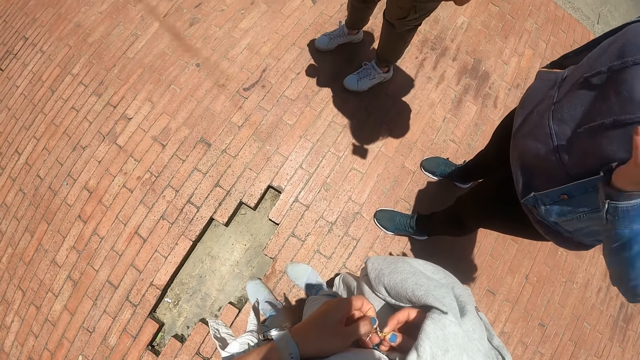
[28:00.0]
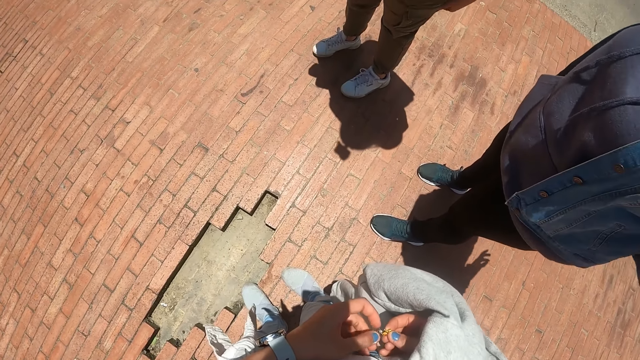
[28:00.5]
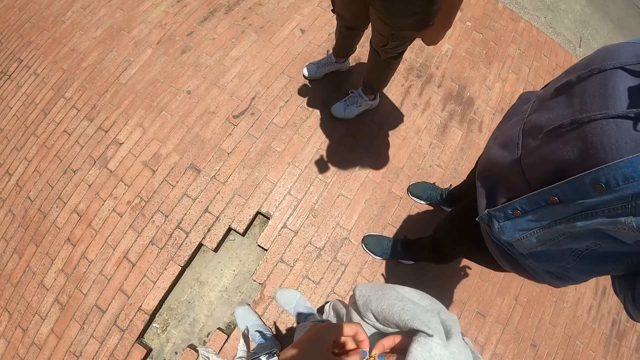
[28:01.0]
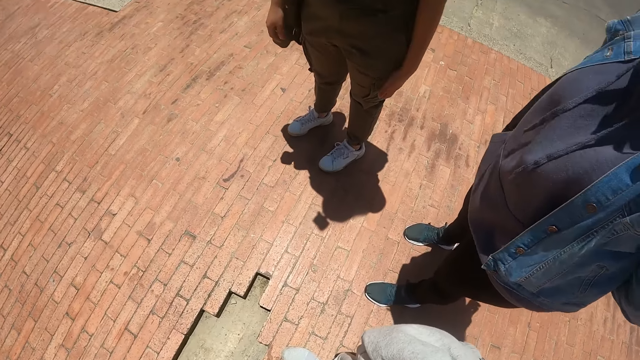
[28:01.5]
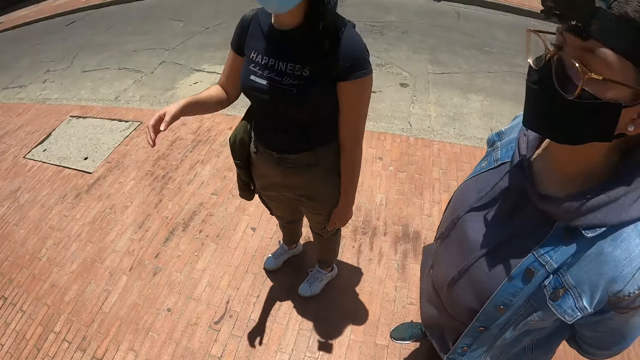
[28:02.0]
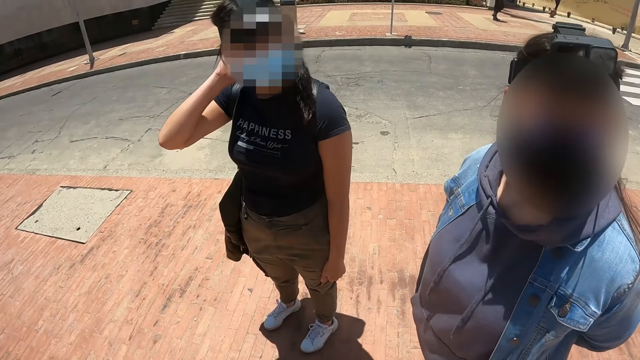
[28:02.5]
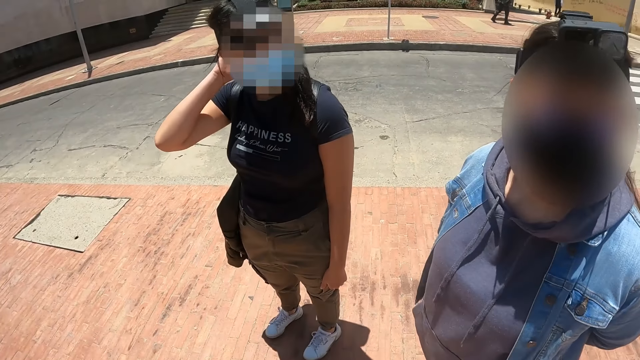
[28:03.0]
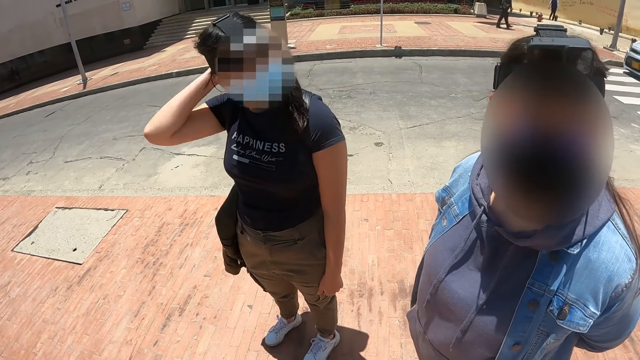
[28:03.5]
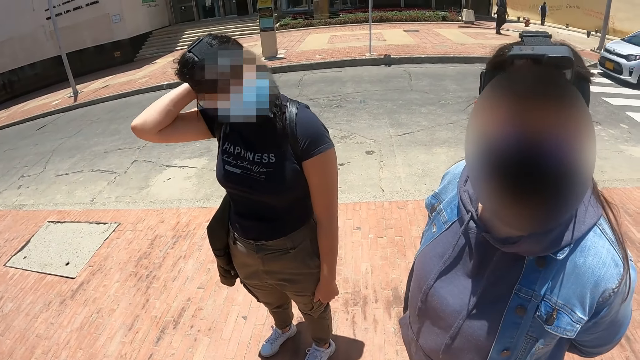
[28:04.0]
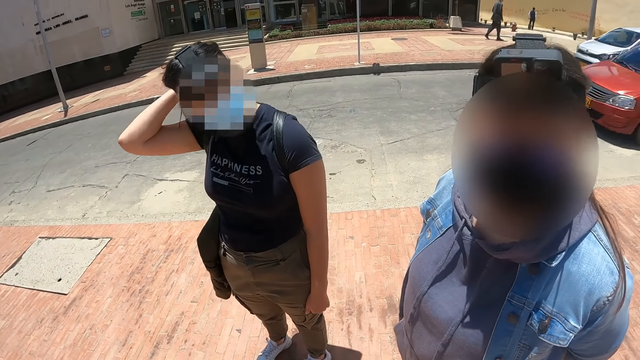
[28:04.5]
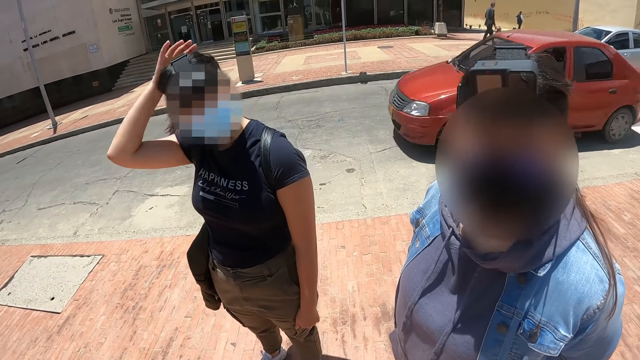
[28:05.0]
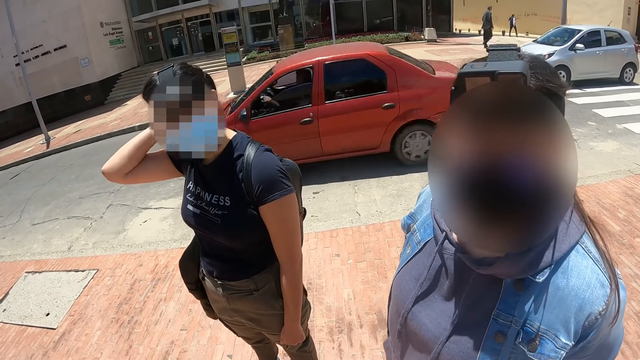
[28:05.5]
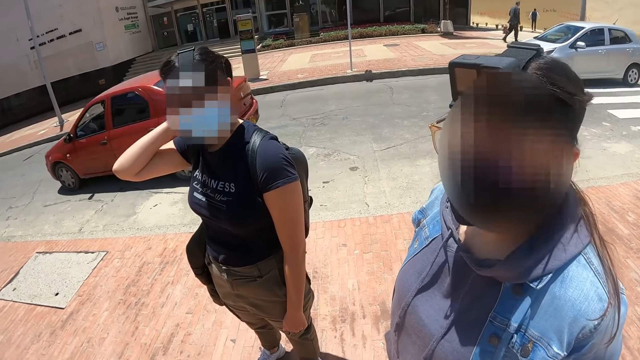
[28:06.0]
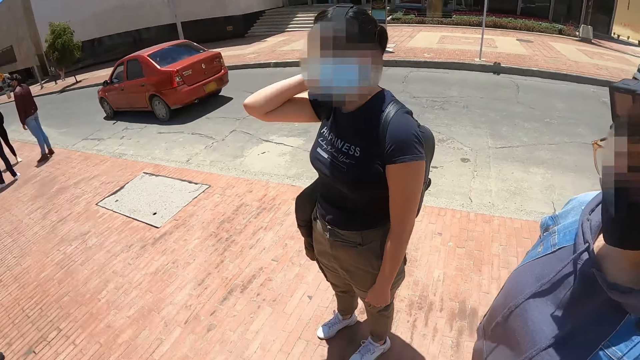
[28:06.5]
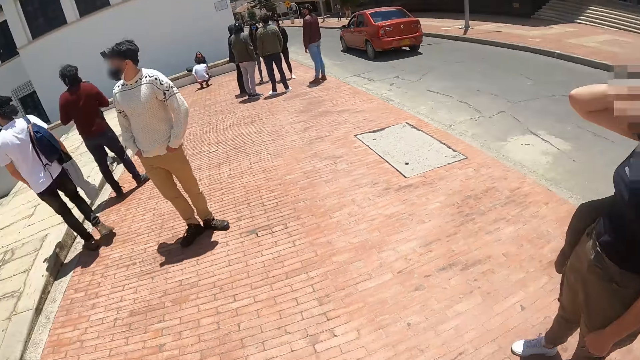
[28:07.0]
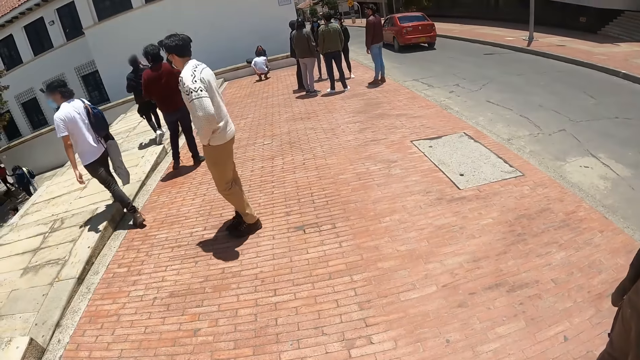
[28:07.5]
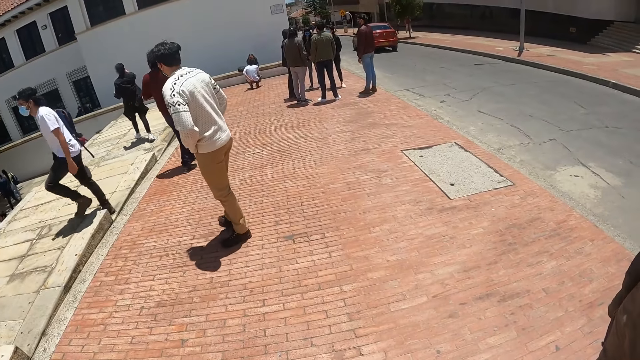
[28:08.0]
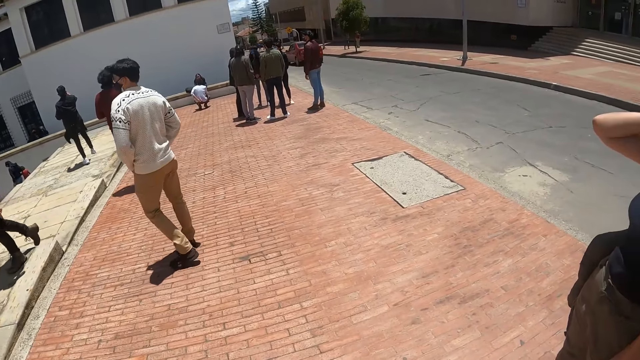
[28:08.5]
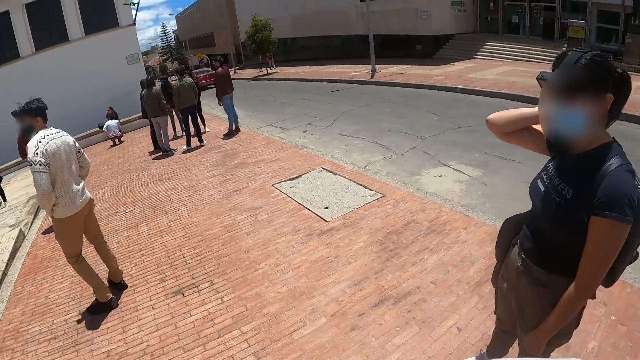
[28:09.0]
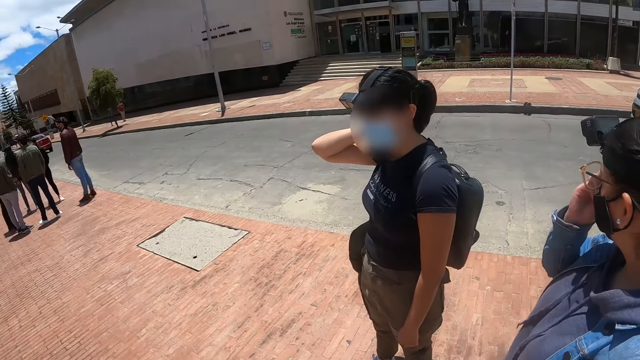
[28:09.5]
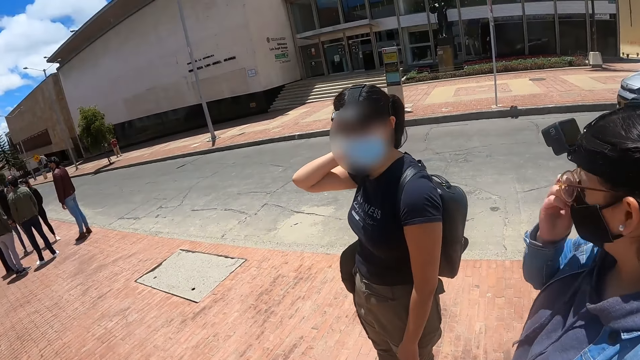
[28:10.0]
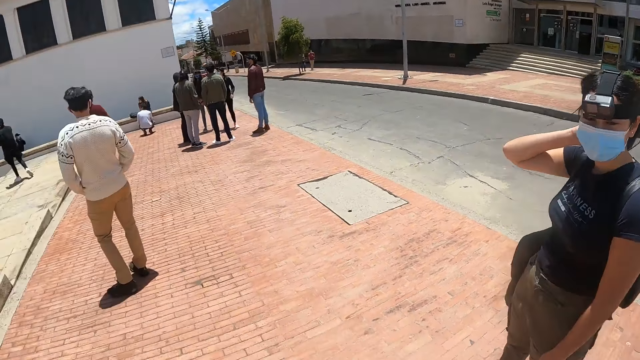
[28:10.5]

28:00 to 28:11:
The camera wearer interacts with a person. They look around. They look around again.

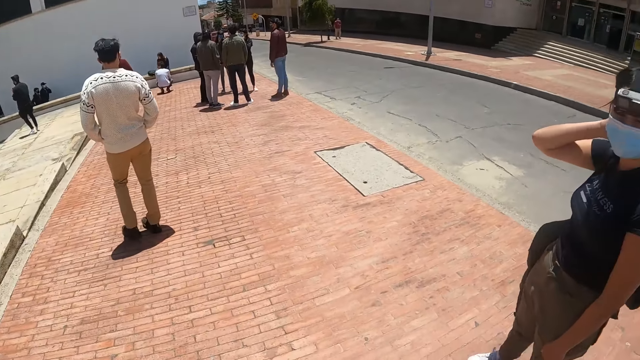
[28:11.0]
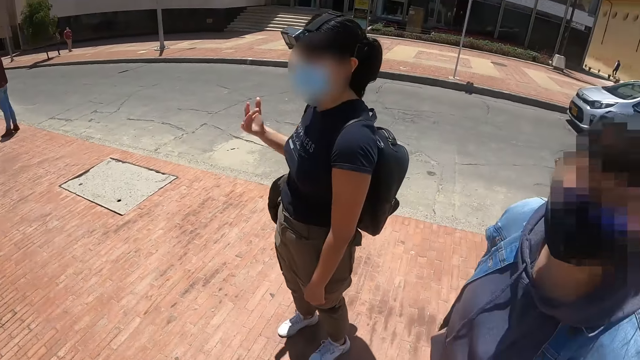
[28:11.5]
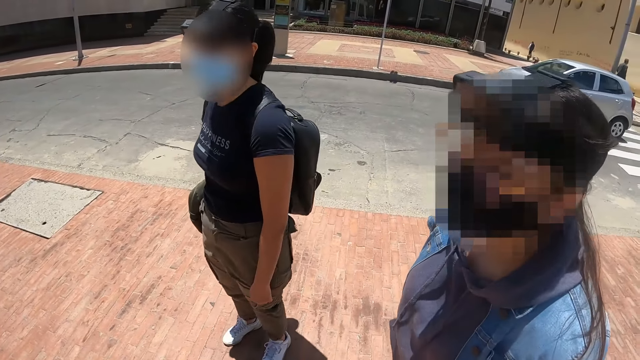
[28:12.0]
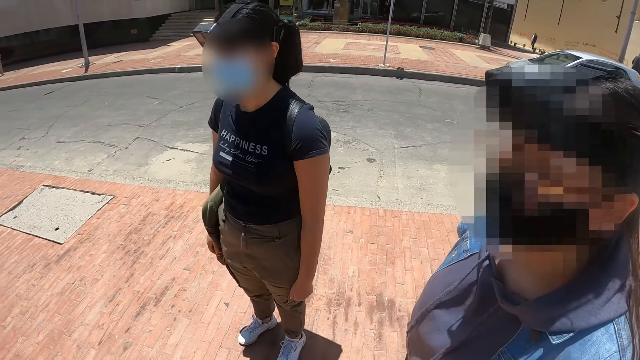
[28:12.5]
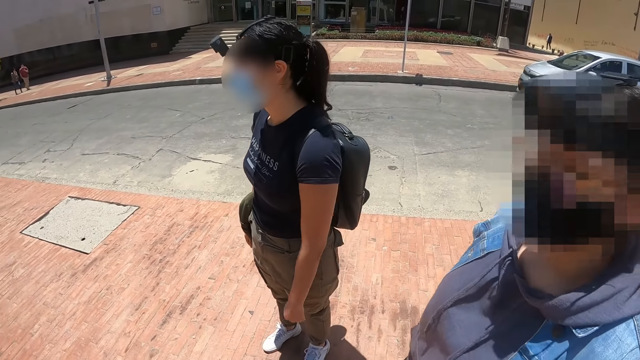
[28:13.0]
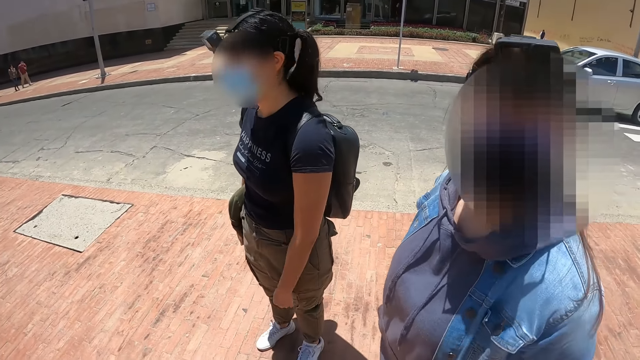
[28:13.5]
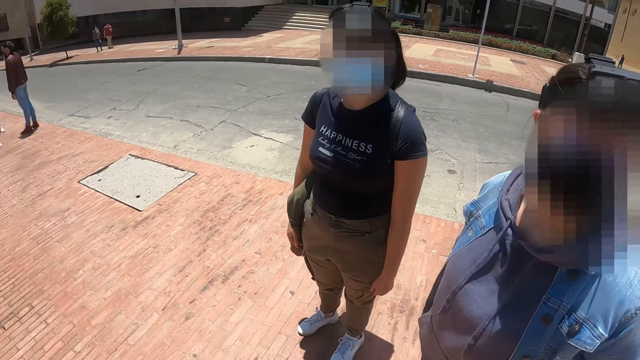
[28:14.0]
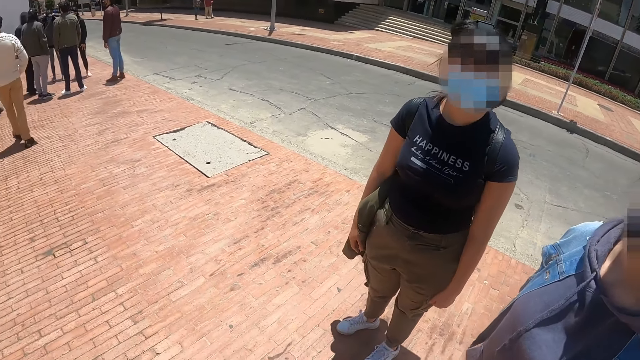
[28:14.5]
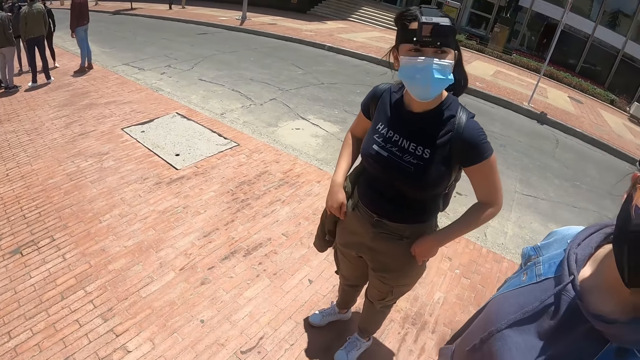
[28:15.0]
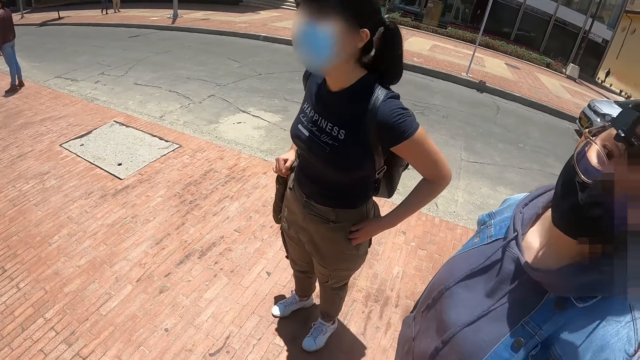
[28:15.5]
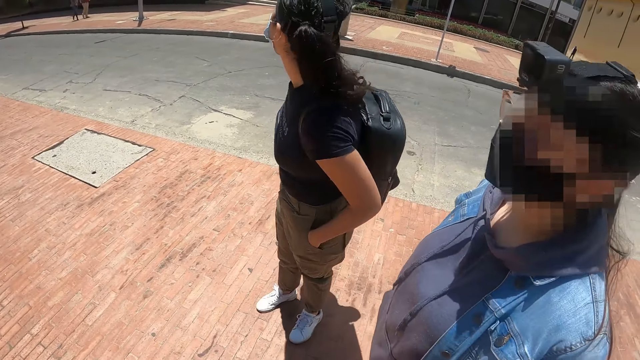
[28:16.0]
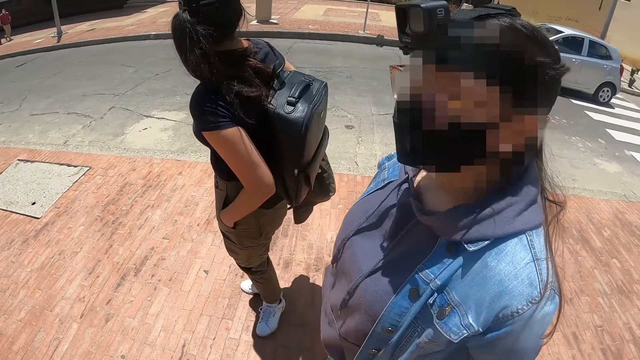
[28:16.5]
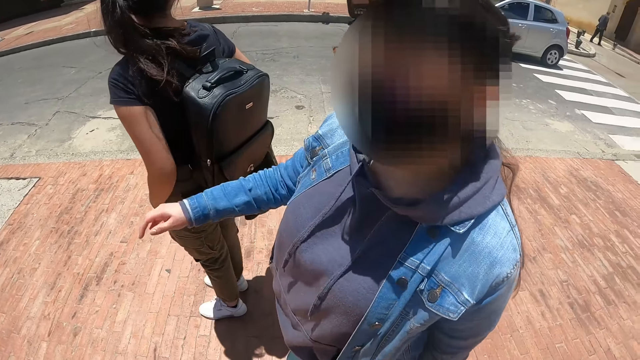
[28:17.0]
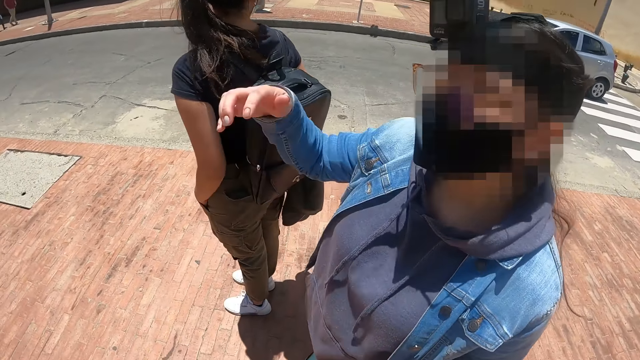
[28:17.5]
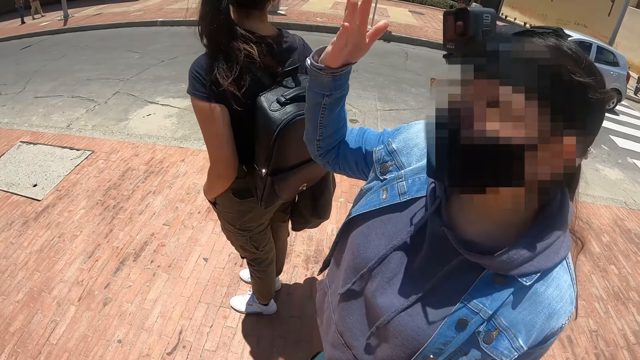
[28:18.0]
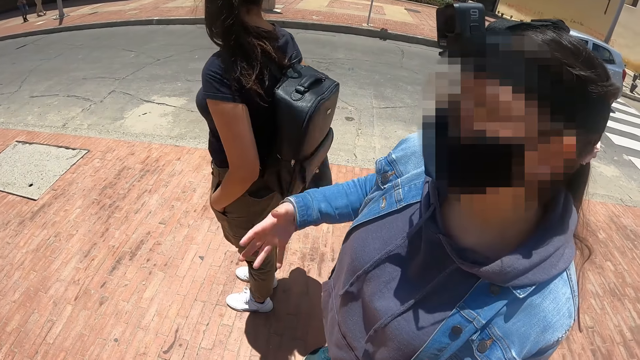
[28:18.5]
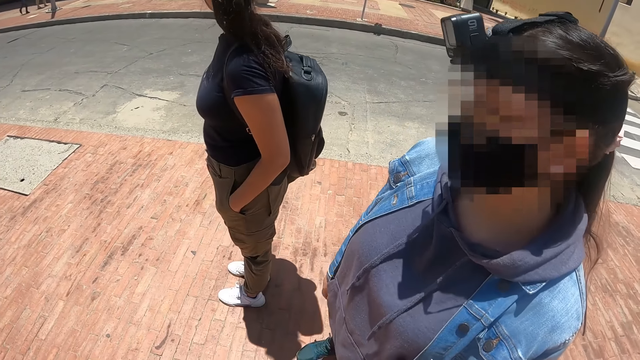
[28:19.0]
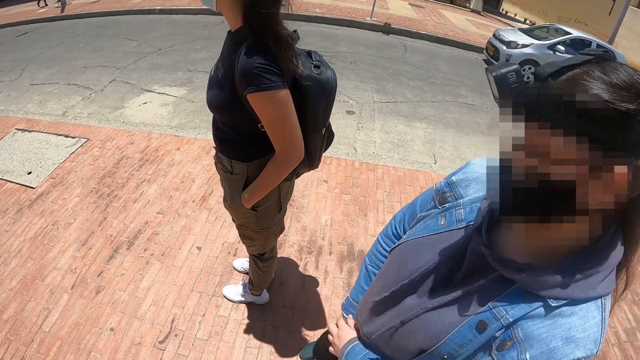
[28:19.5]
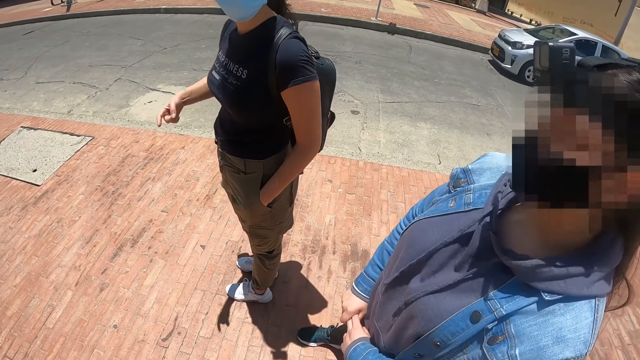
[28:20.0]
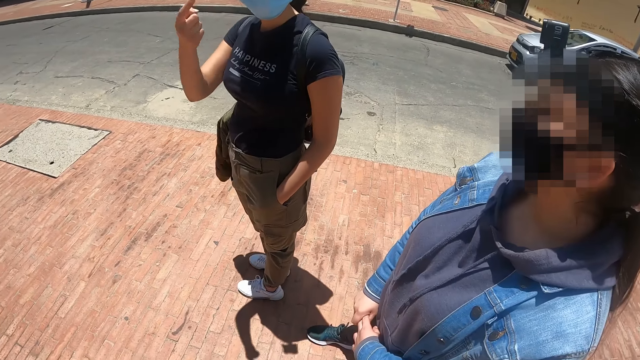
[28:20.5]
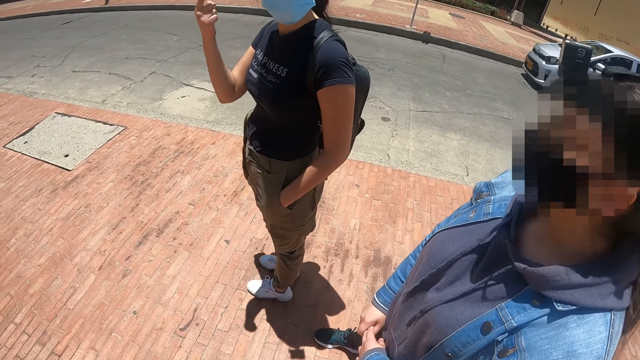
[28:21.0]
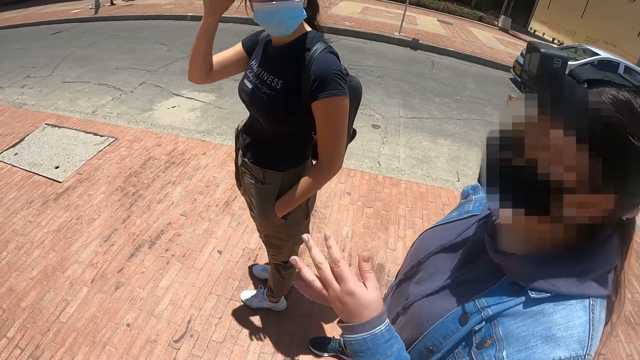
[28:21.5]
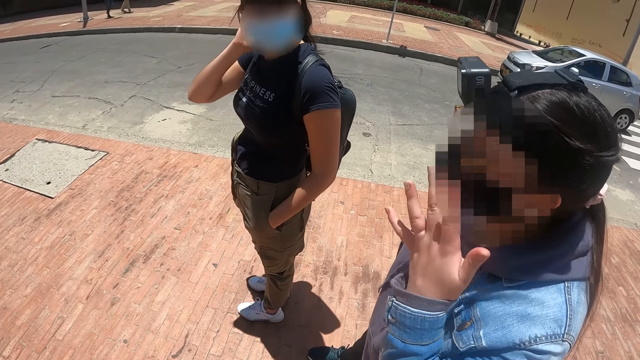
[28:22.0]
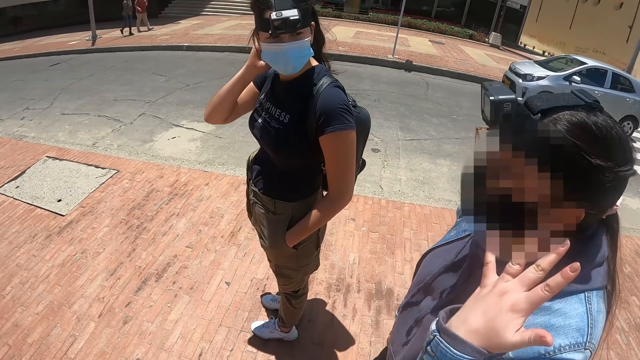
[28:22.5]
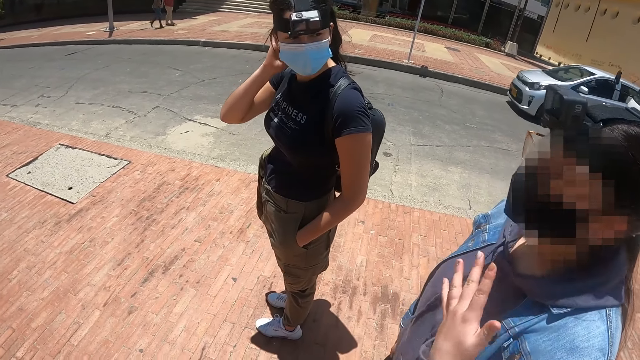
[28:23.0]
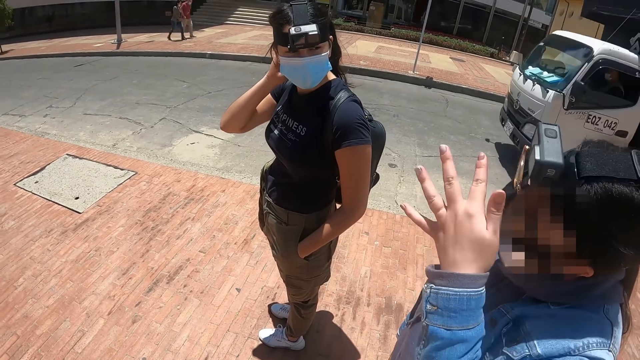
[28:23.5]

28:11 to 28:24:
The camera wearer interacts with a person and another person. A woman talks in signs.
